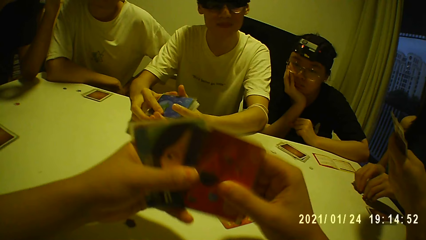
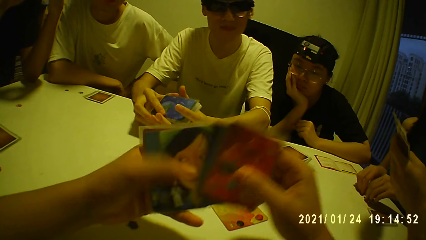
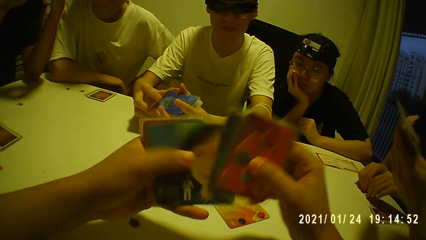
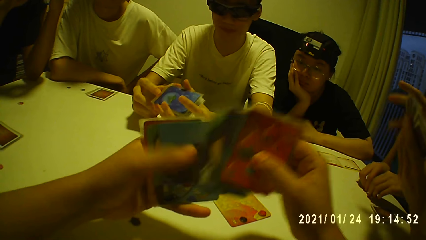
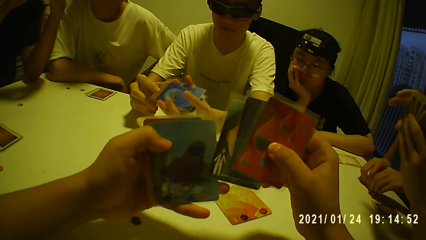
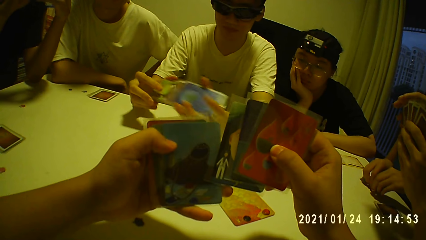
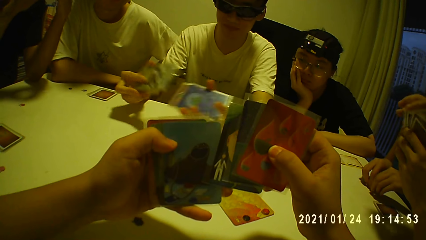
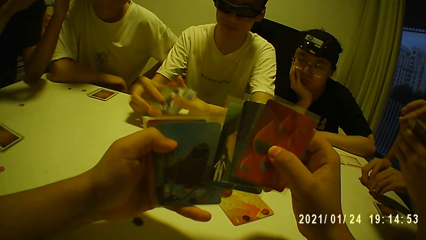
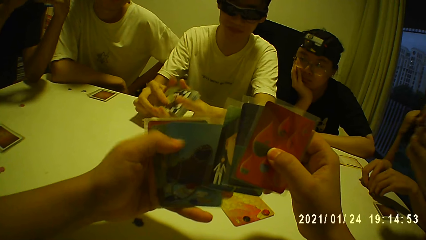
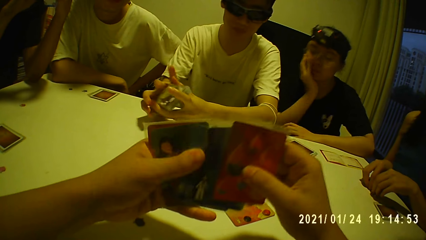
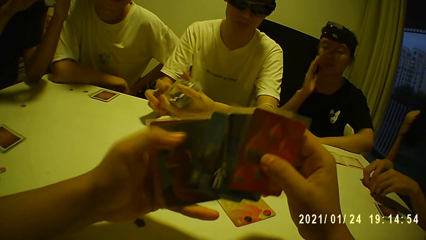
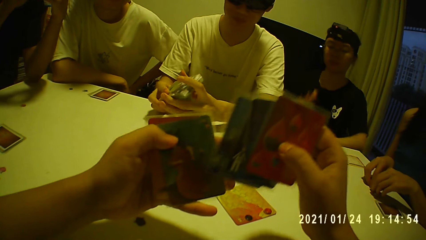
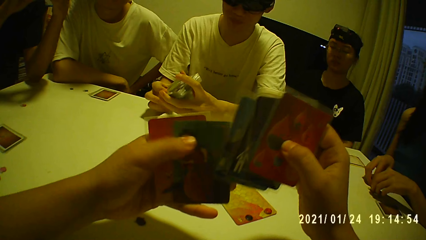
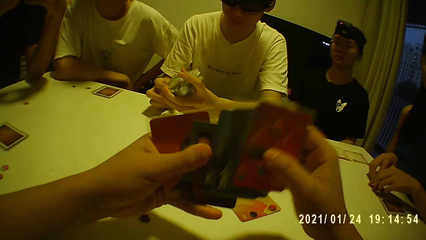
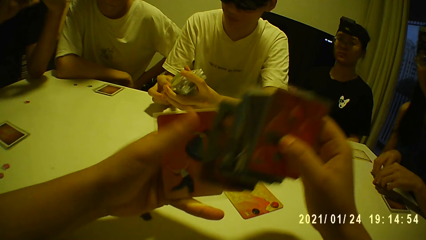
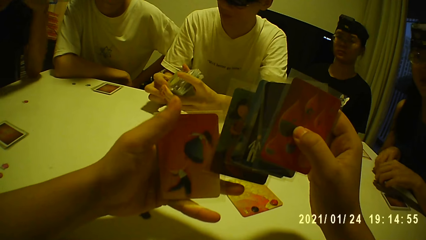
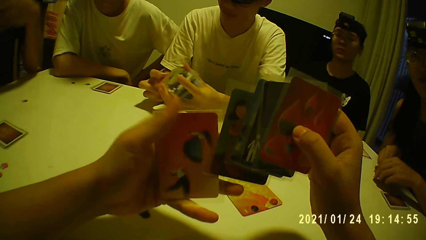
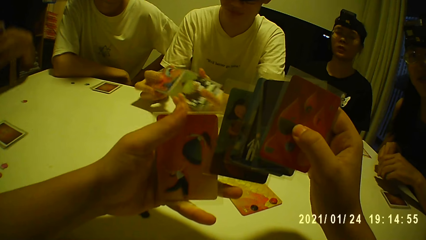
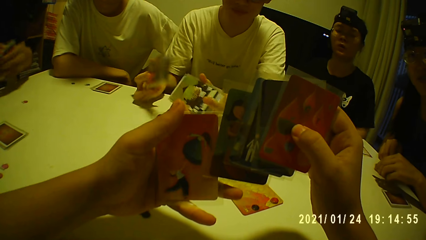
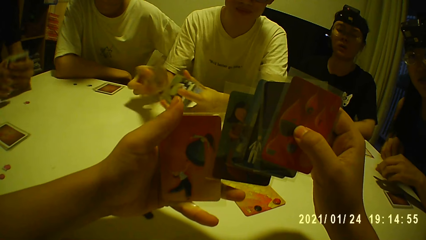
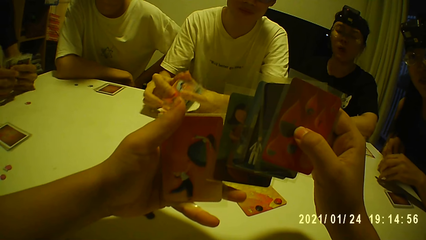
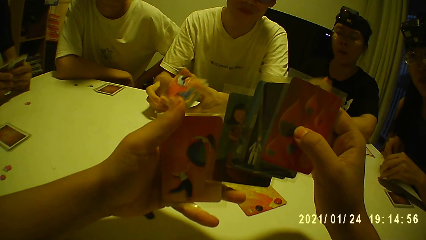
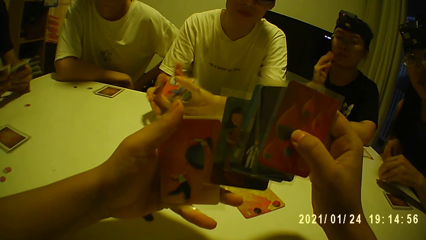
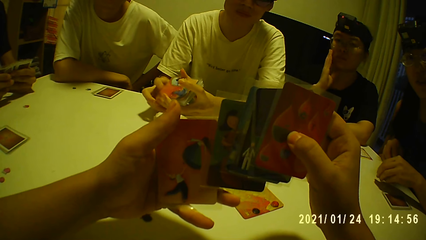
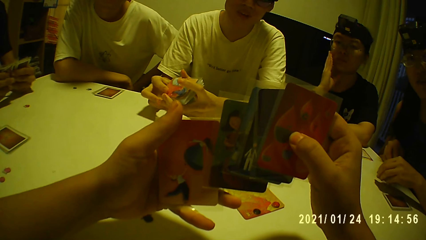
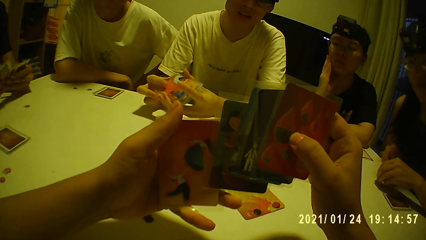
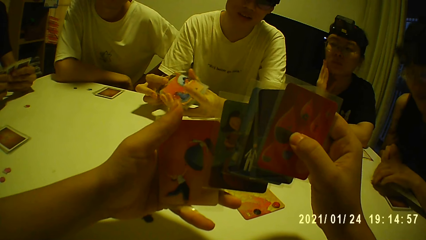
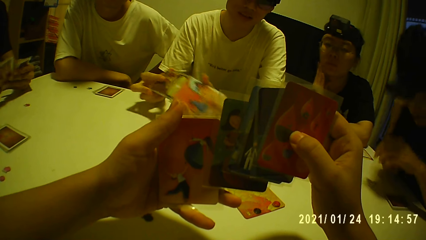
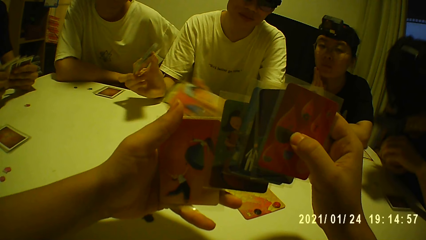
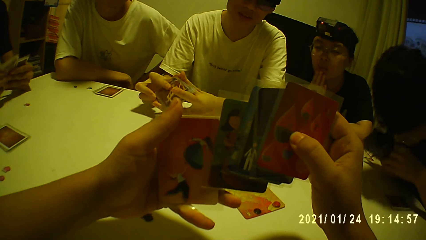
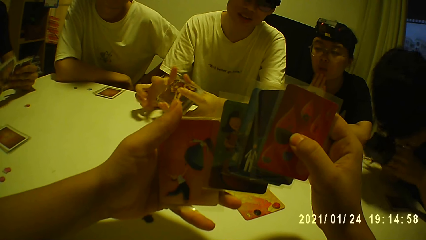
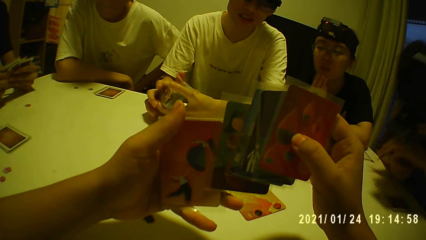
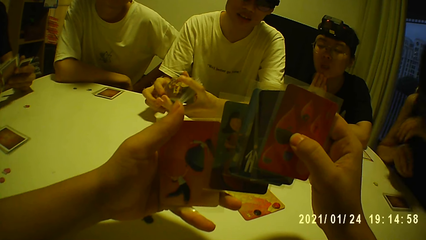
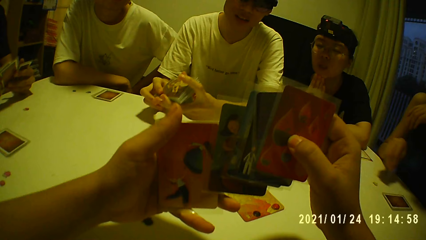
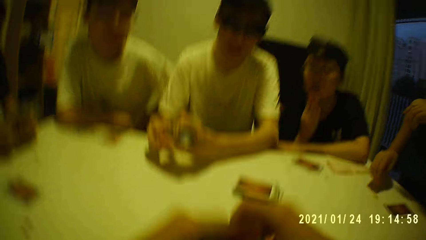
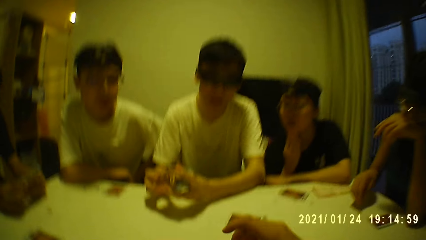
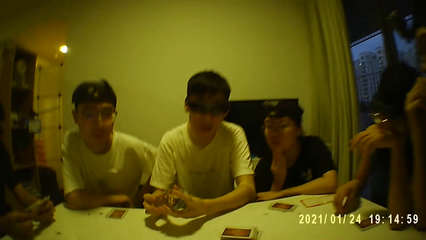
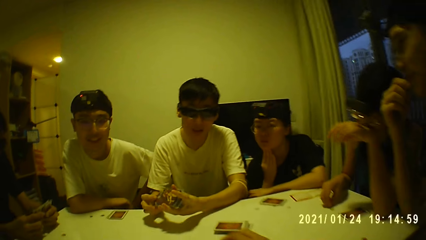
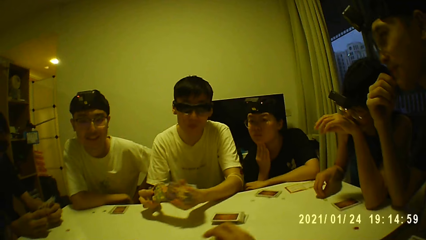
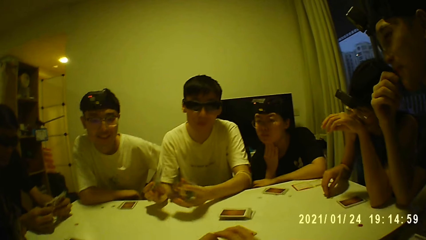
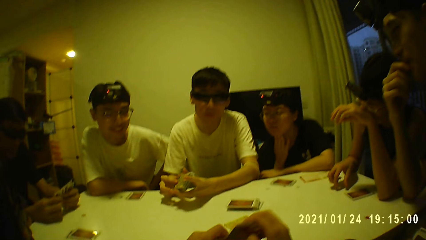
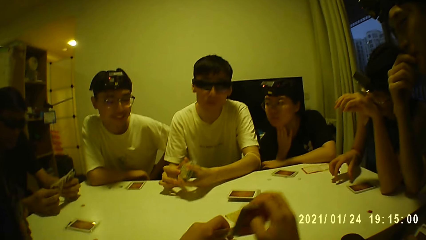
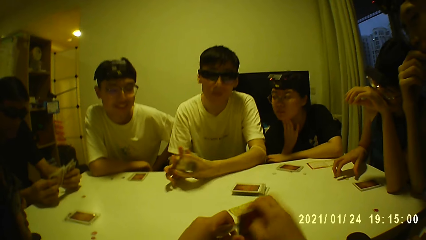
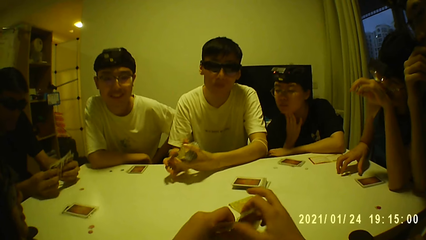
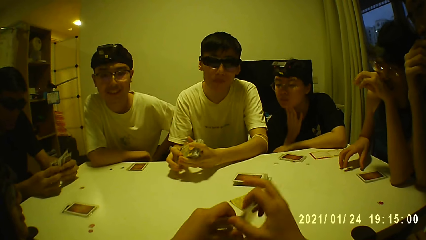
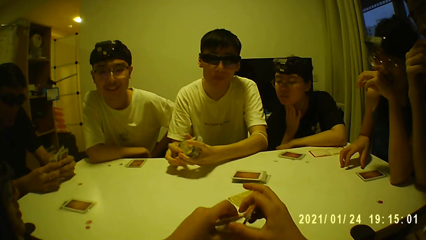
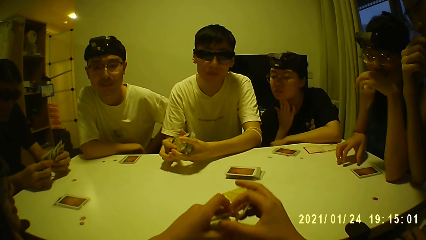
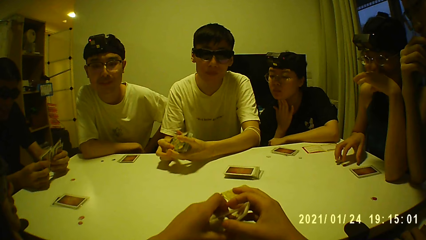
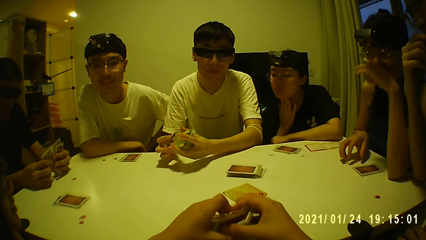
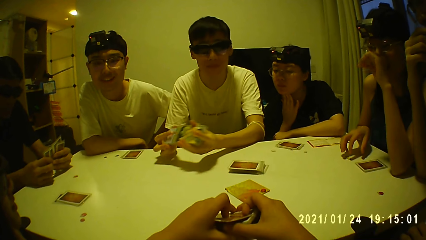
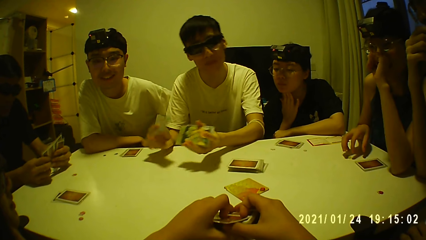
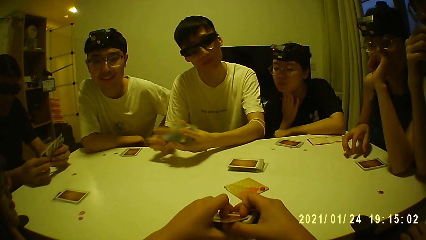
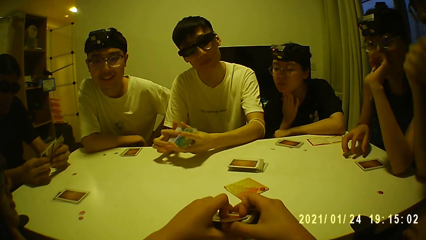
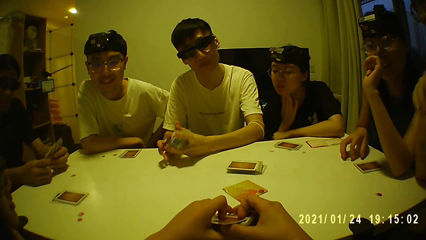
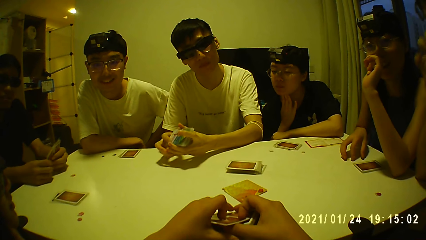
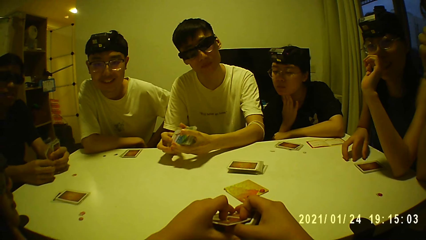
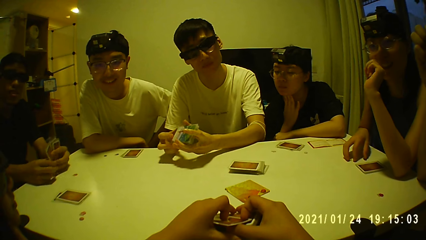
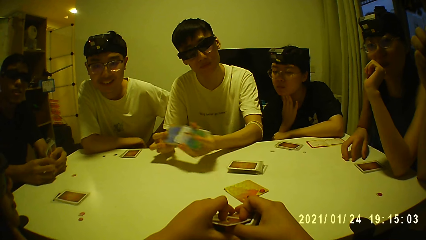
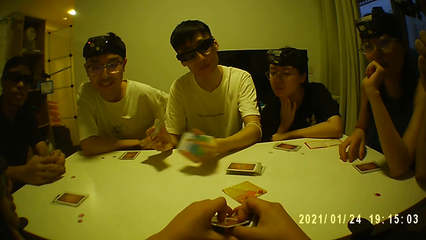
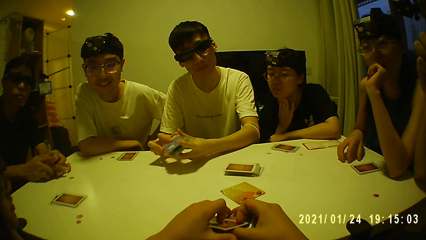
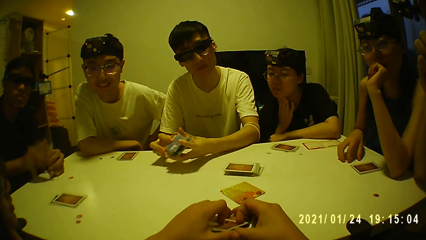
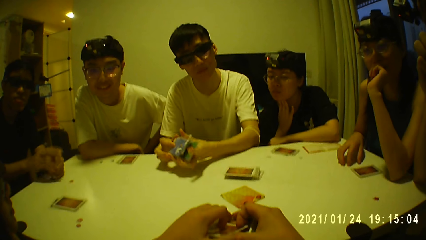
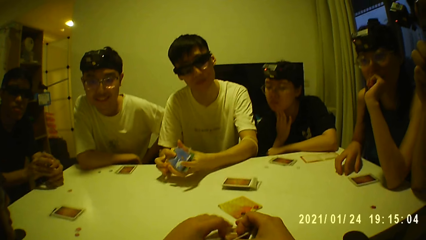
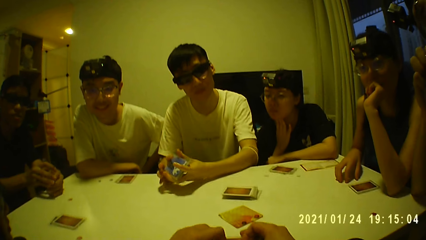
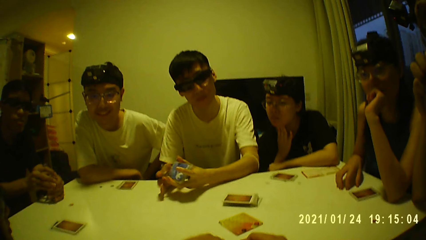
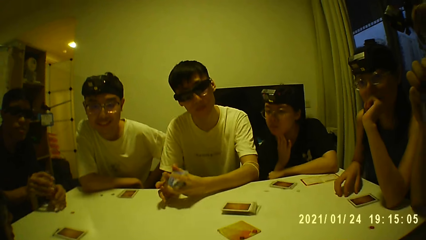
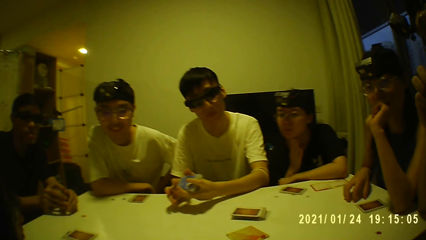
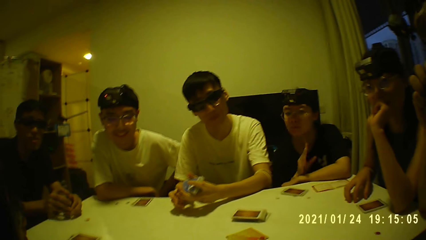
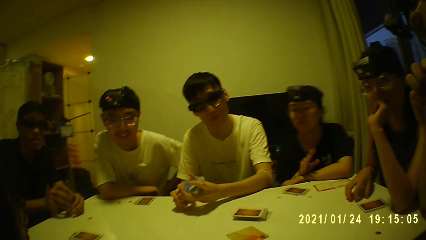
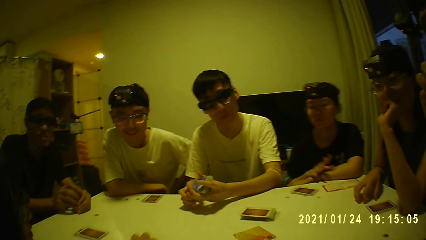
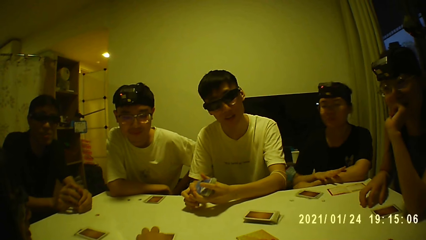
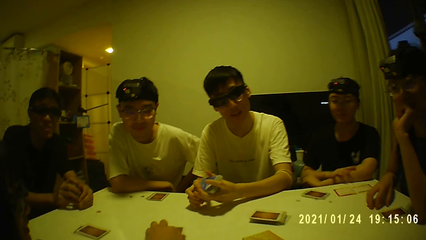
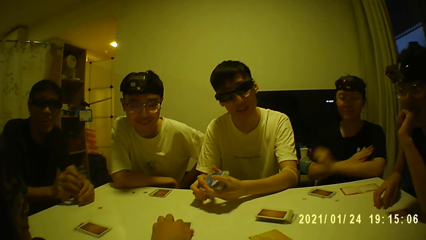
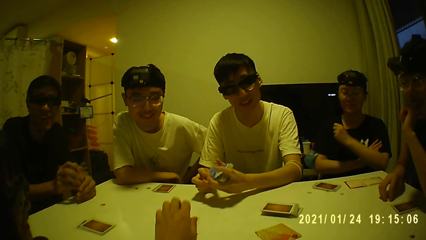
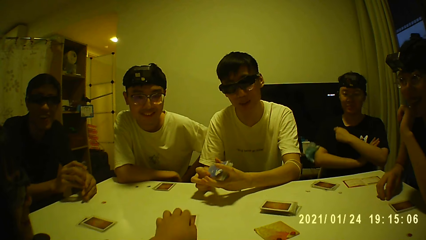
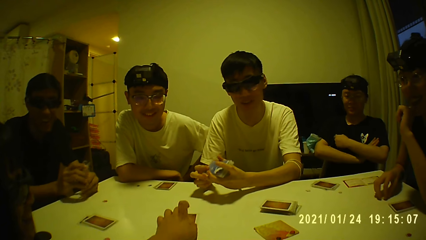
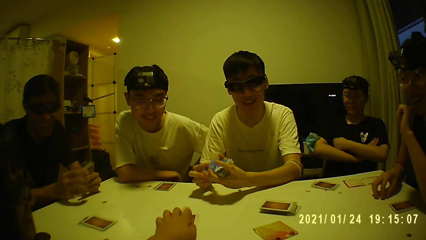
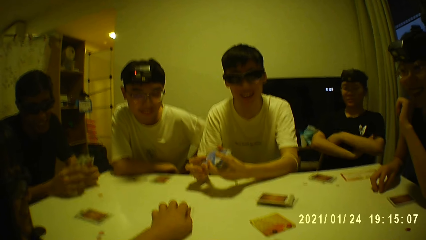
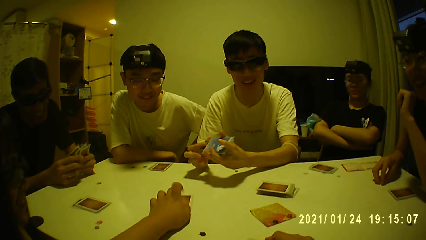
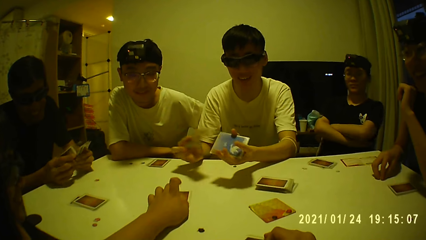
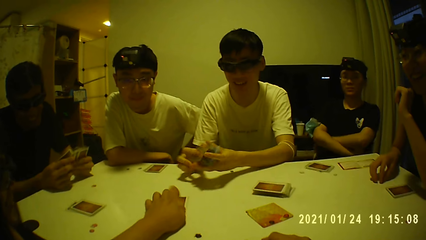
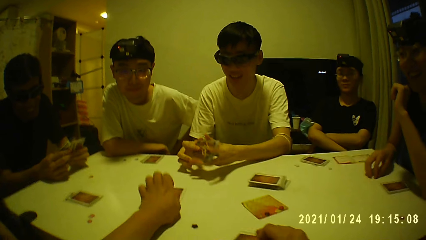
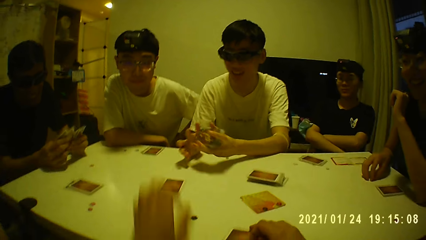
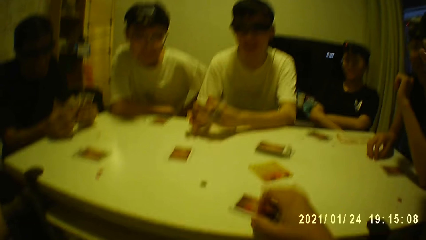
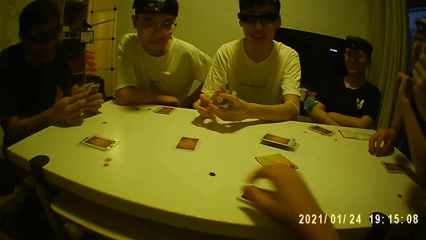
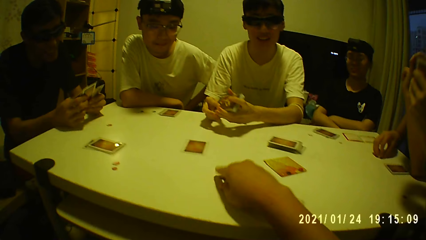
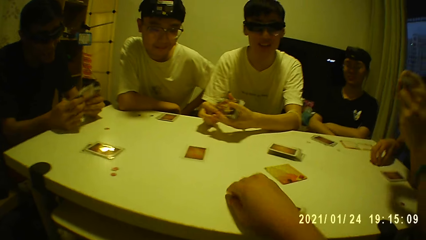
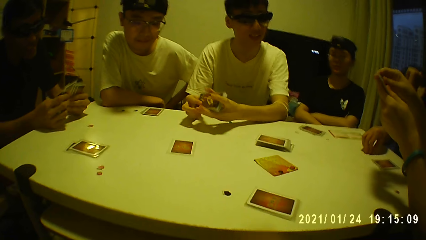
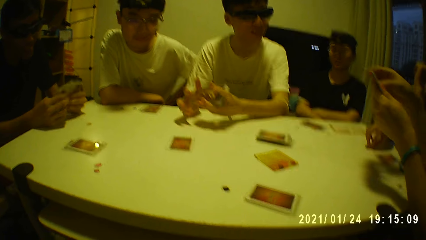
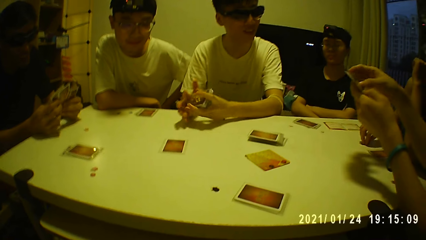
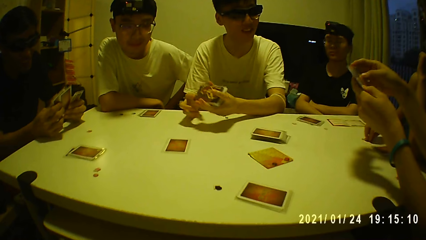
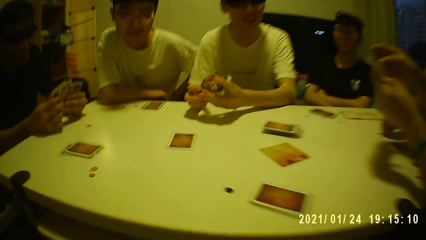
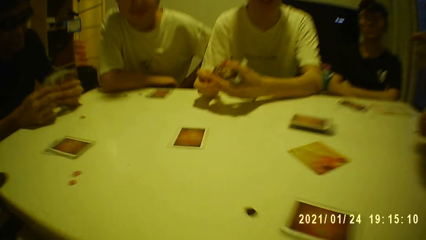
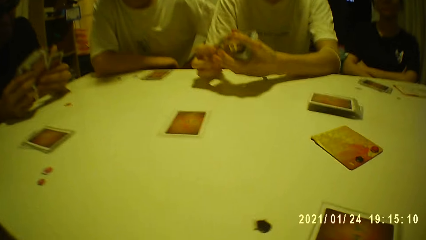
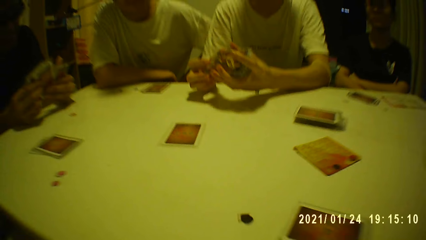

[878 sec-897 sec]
A man shuffles the cards in his hands. A person selects the cards. Another man looks through his cards. Another man interacts with the camera wearer. Another person selects the cards. The camera wearer taps his finger on a card on the table. He interacts with four men and three women. He moves a black chip from the table. He picks up the token.
